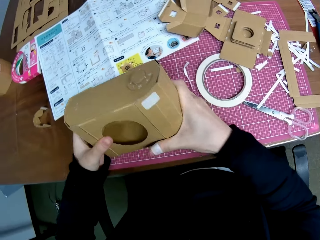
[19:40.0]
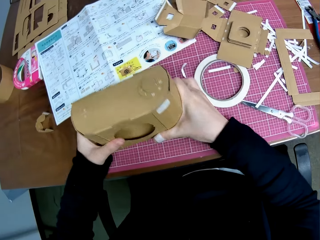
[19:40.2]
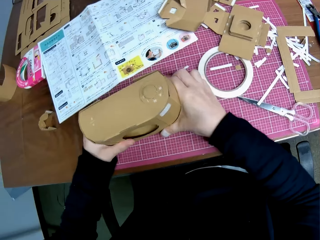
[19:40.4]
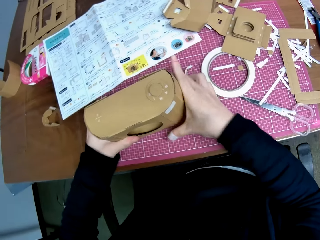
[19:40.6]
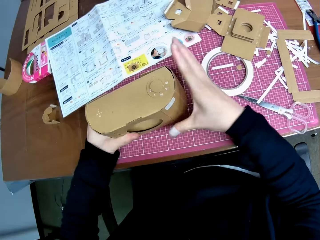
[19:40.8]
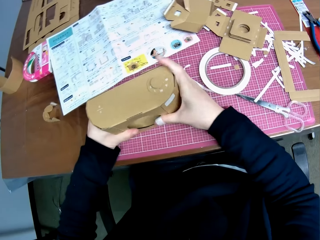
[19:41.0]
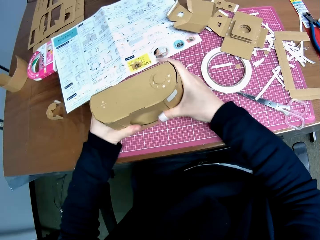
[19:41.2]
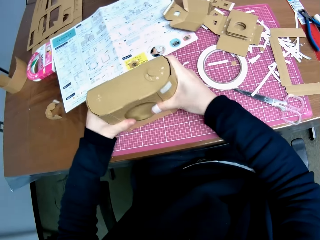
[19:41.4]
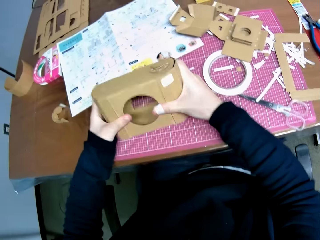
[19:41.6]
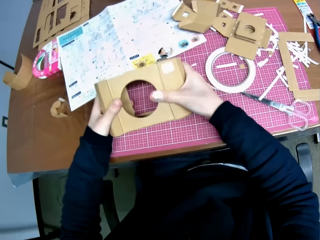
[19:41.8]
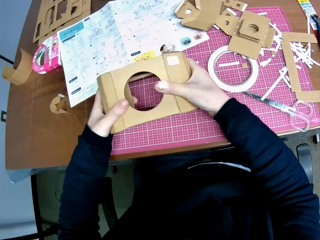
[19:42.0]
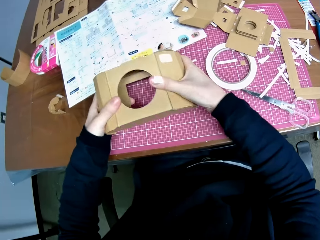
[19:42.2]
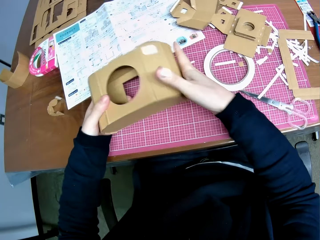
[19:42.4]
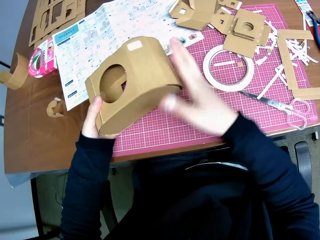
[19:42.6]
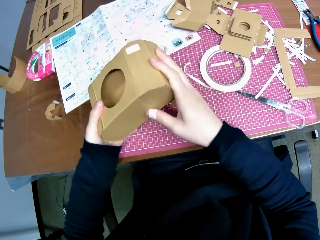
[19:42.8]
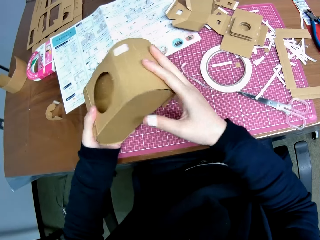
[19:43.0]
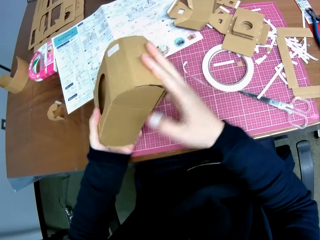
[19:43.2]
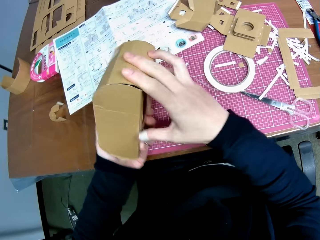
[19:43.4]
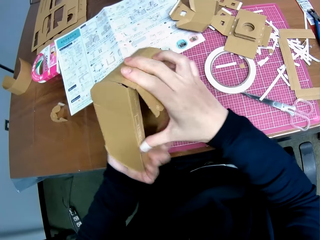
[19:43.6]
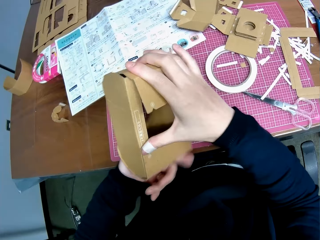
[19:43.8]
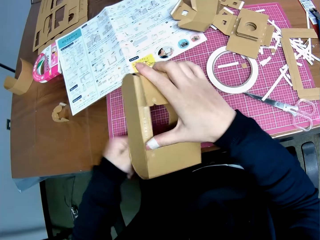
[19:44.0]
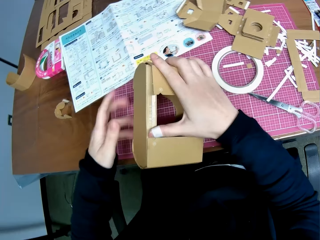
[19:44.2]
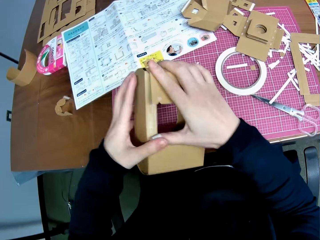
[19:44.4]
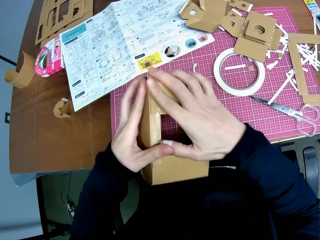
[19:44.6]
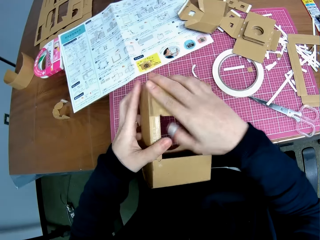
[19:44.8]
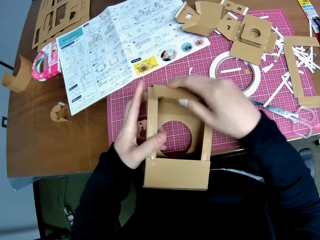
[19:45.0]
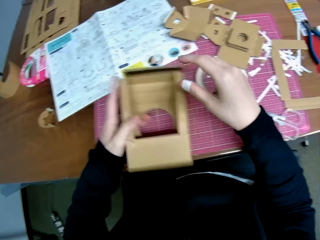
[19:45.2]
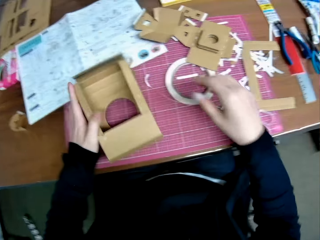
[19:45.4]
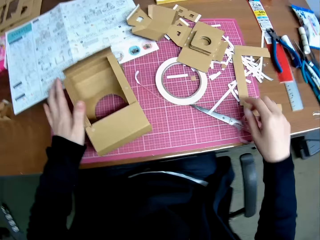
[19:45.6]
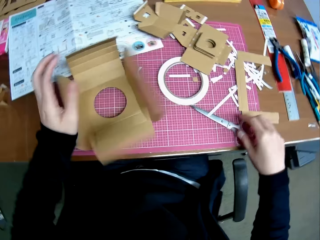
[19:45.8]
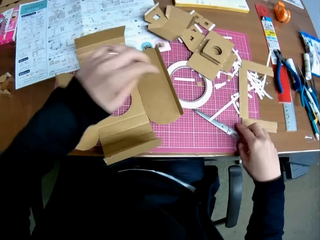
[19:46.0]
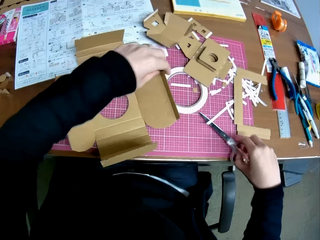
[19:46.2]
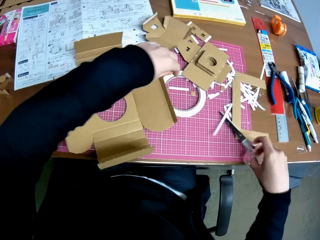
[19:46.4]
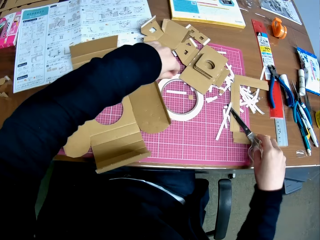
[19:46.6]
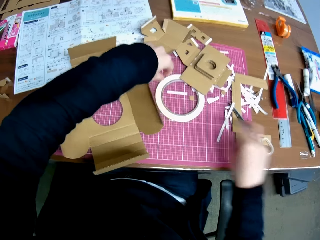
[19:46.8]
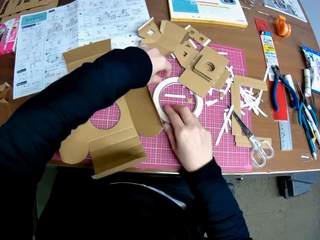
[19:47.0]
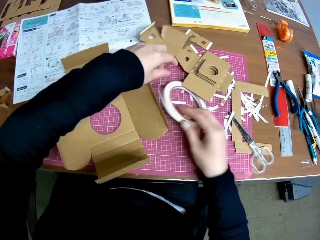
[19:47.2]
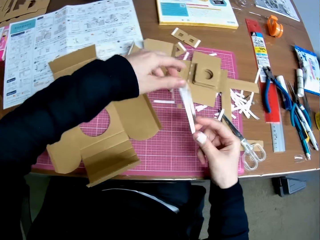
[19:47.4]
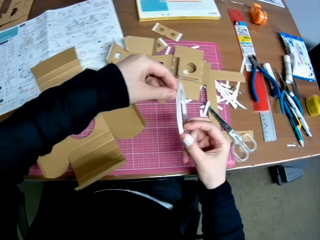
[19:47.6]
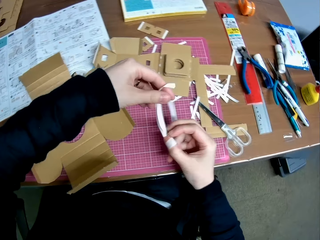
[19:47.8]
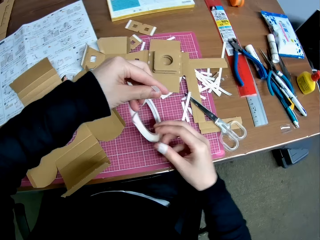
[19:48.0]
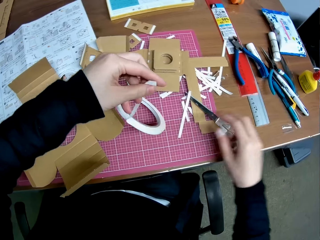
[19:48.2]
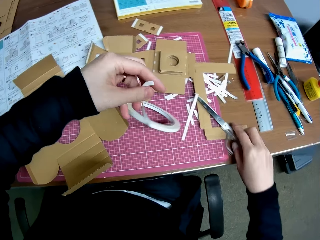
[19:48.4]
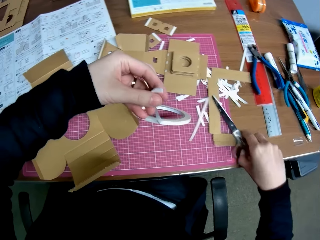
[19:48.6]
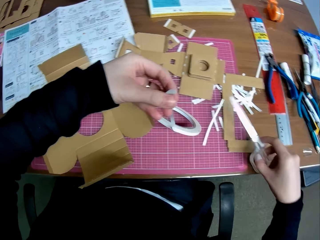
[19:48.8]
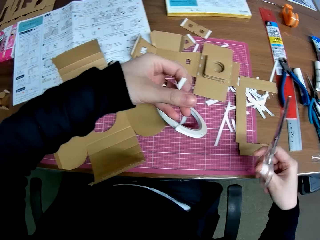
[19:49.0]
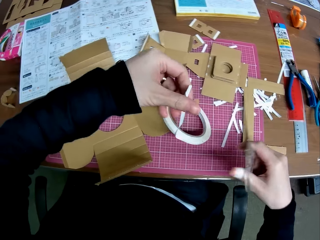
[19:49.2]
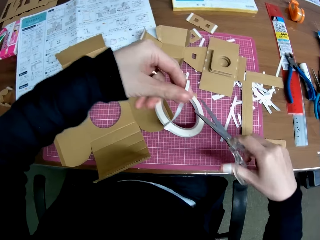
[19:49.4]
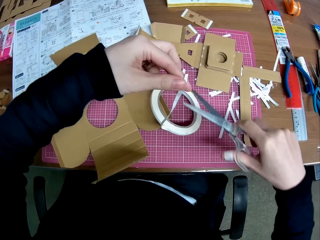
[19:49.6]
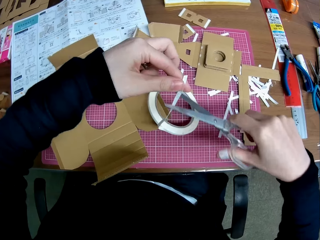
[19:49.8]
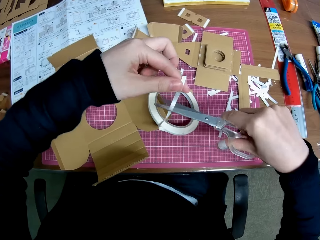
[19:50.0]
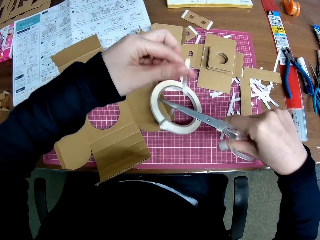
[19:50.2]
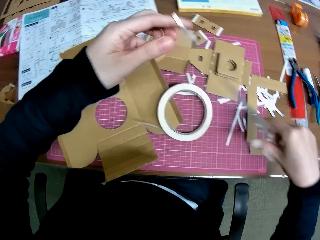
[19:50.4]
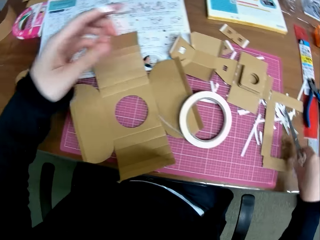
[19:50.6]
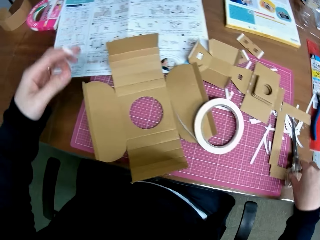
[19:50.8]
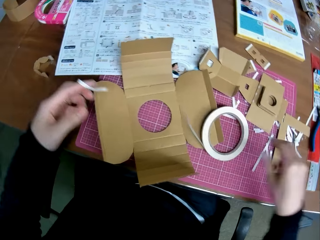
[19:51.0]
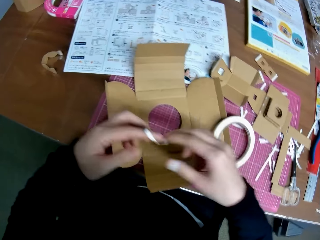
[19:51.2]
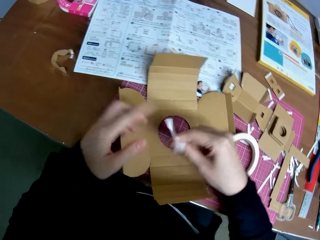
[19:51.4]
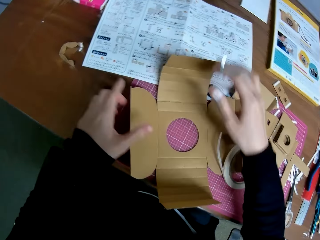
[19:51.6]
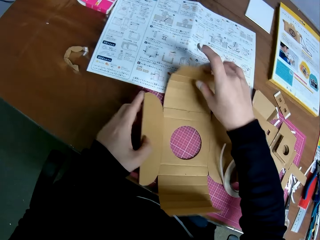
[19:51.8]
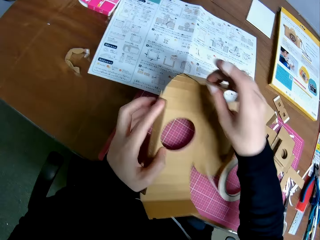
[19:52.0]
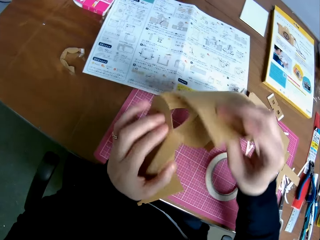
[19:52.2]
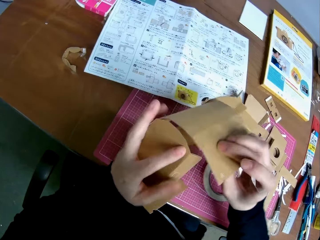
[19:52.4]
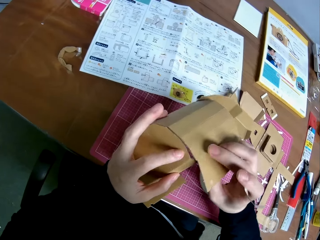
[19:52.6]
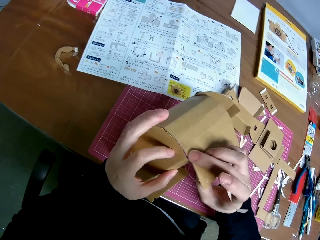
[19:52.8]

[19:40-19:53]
The camera wearer drops the woodcraft on the table. They pick up the scissors. They pick up masking tape. They pick up the scissors. They cut the masking tape with the scissors. They drop the scissors on the table.

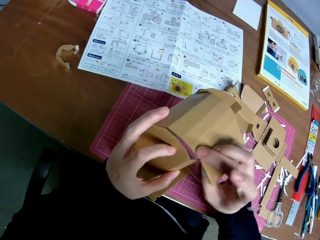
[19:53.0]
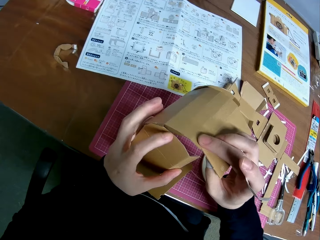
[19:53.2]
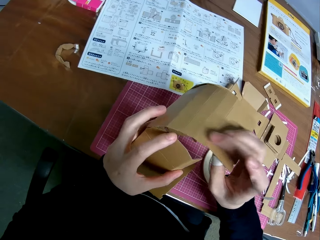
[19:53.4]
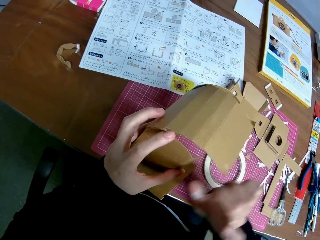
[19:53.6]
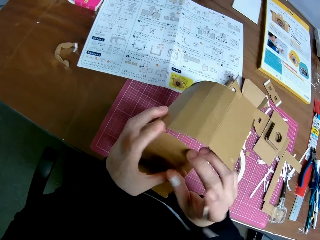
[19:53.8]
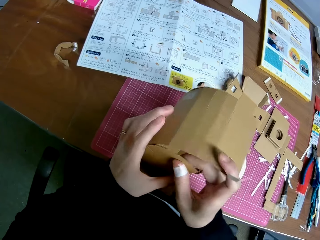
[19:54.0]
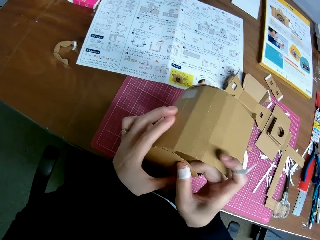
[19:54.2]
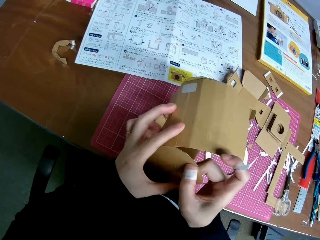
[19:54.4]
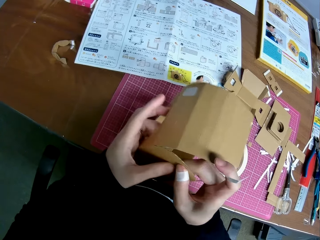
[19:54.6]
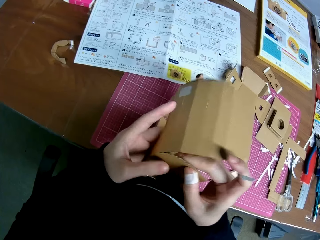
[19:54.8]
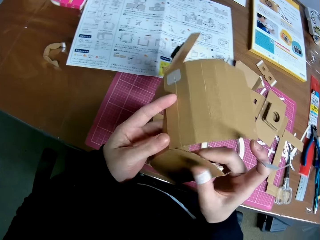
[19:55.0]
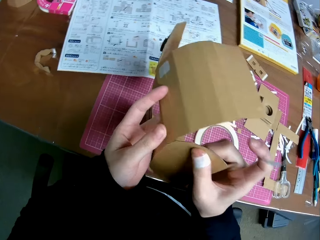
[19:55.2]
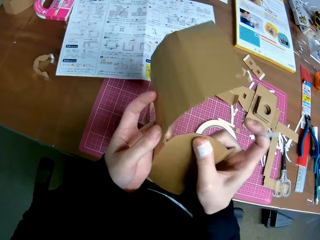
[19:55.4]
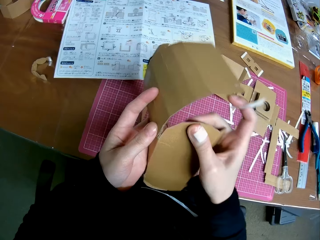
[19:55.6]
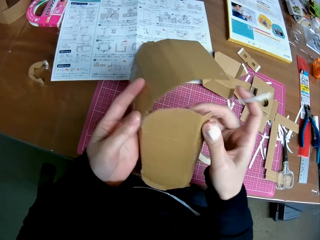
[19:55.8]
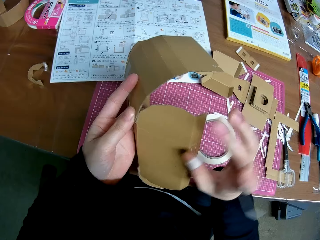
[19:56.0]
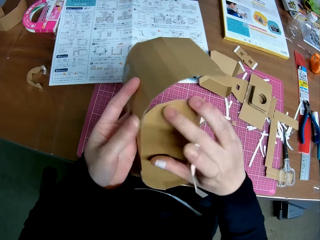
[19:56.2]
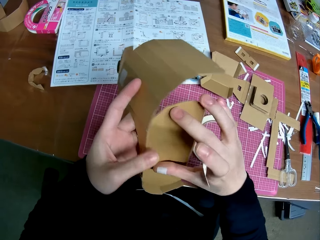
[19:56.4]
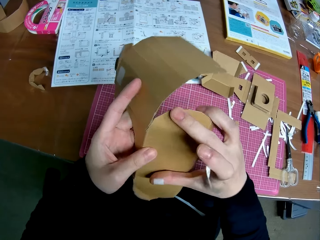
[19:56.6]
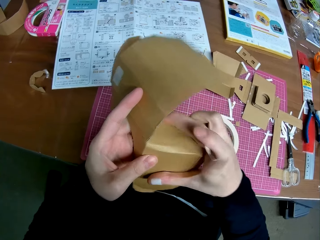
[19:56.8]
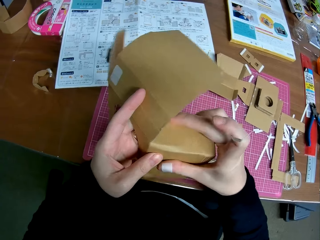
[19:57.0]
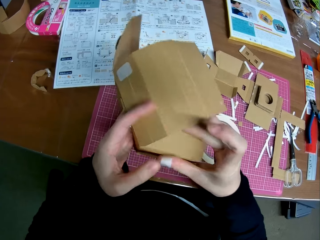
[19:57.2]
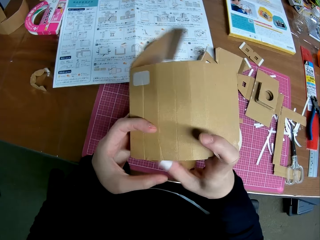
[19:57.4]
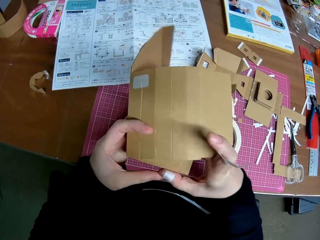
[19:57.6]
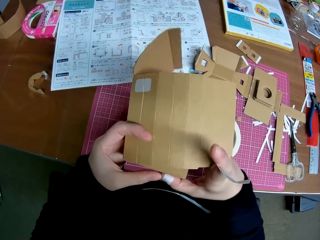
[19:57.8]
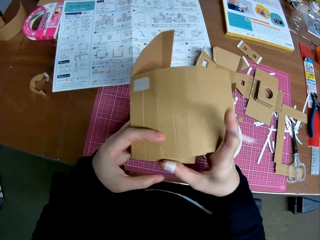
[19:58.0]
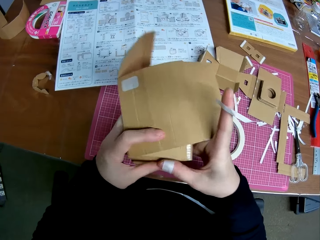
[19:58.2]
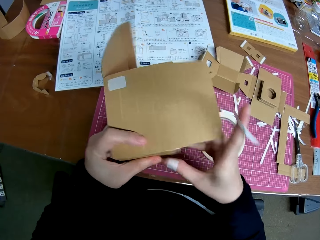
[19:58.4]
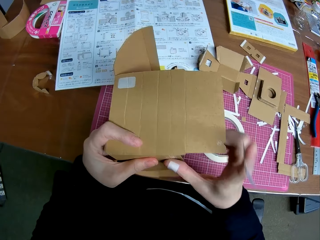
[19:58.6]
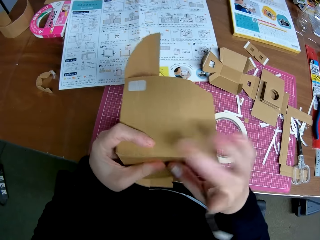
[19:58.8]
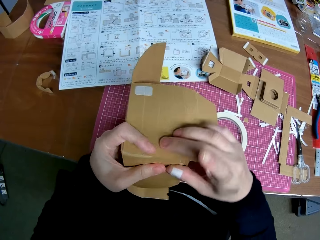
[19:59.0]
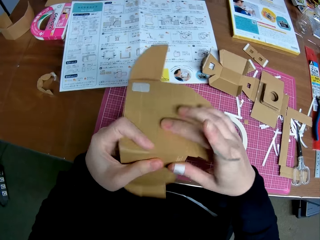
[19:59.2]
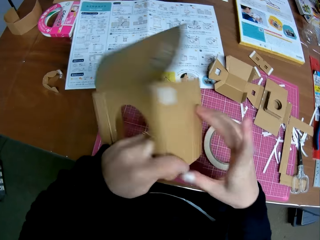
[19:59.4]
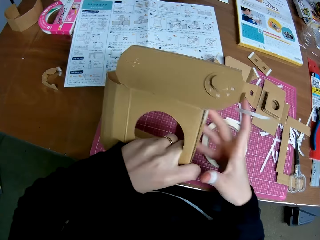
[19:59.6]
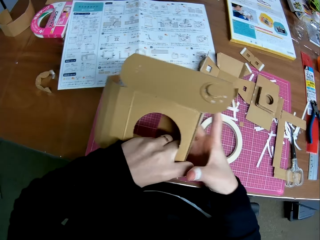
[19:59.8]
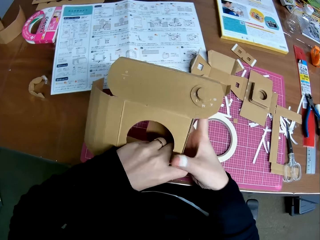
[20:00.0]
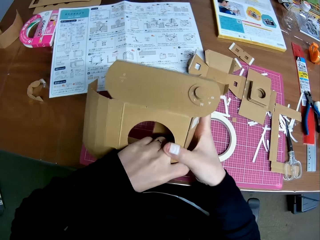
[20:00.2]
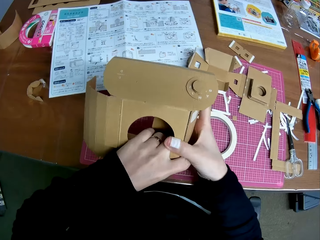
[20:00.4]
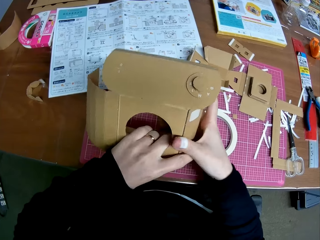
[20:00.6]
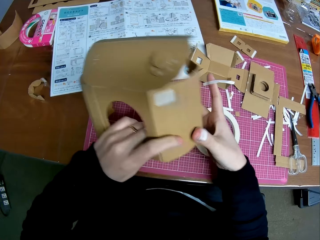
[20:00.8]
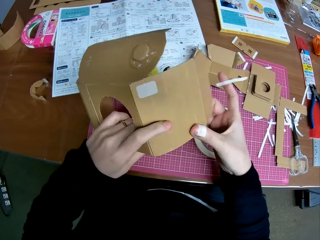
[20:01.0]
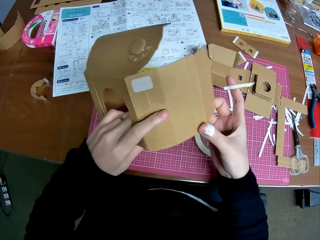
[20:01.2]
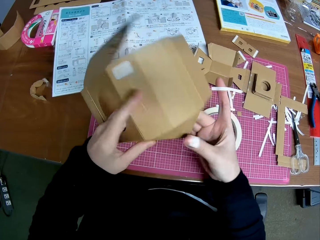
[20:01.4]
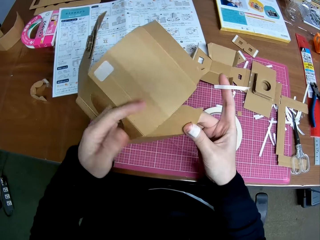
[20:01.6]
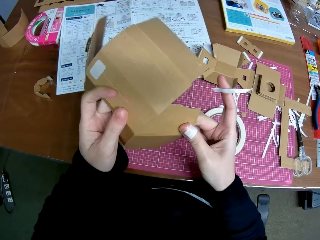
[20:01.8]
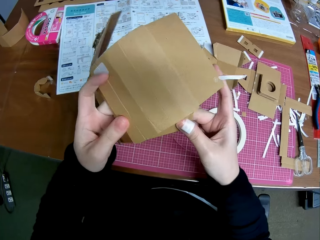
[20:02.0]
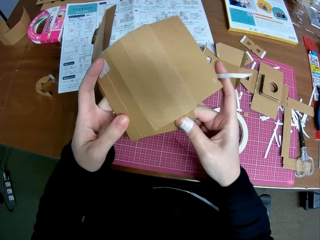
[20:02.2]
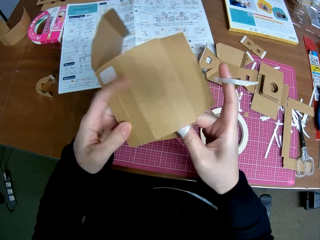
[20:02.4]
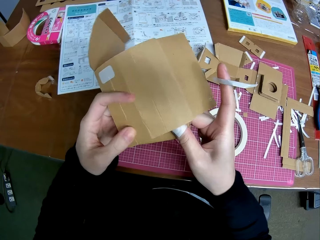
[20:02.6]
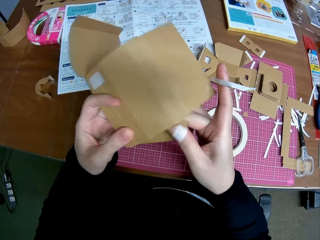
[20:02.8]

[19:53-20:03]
The camera wearer picks up the woodcraft. They fold the woodcraft.
